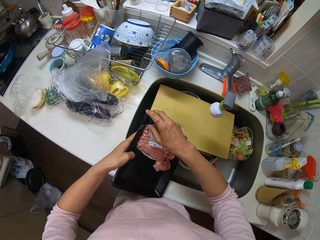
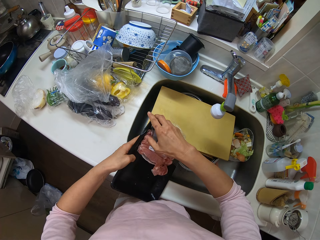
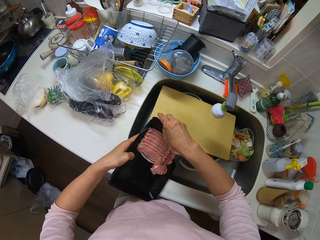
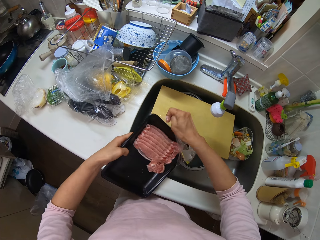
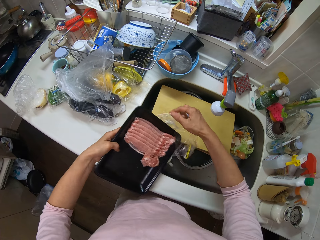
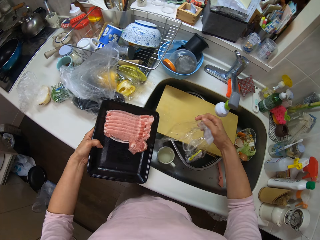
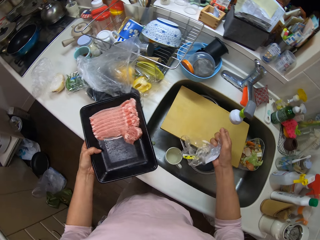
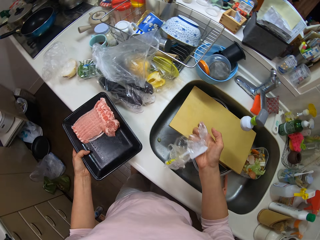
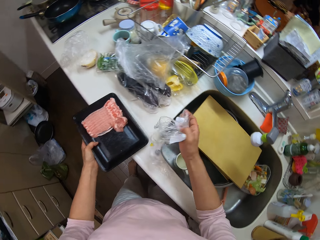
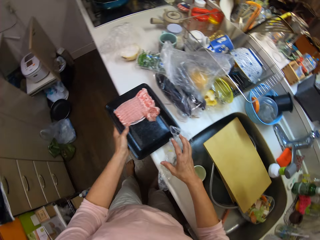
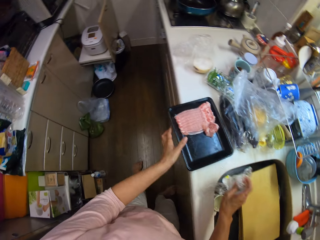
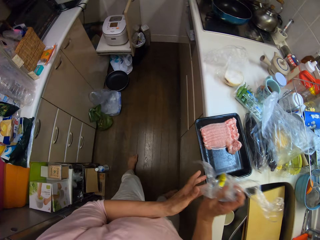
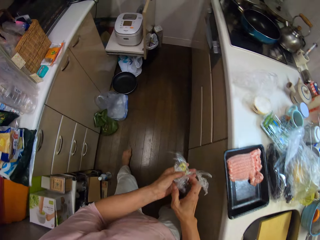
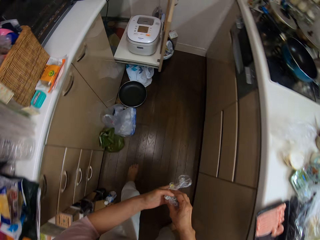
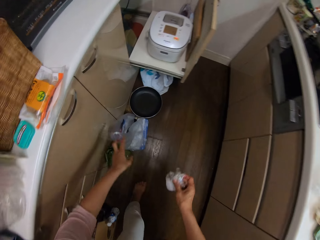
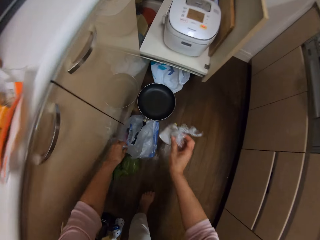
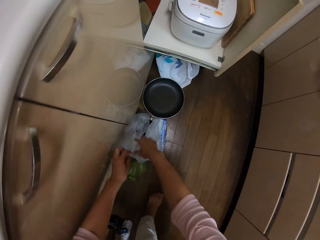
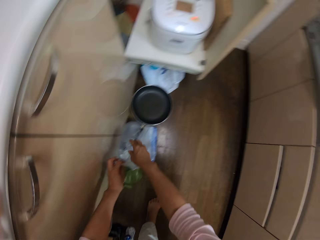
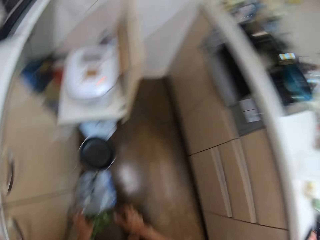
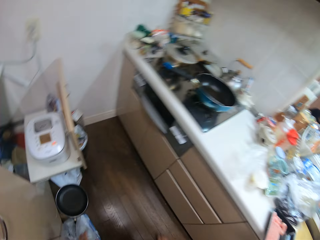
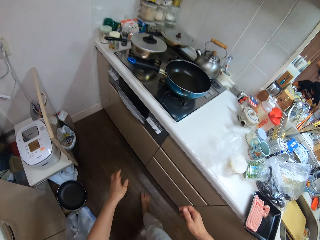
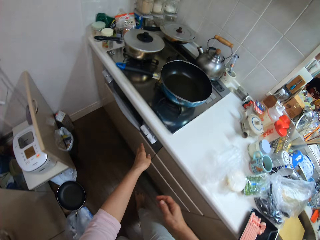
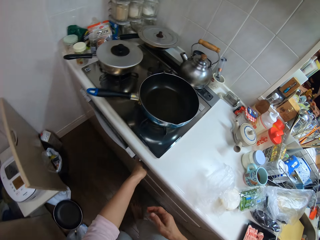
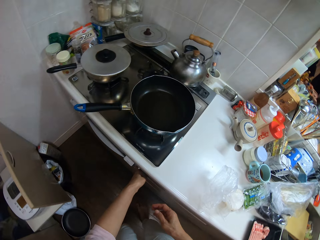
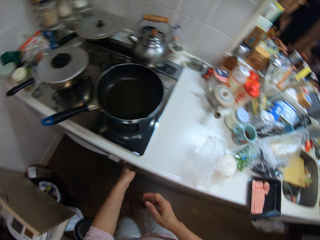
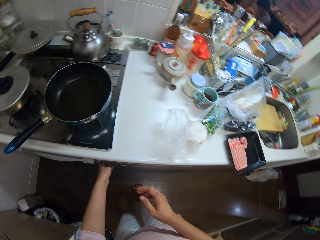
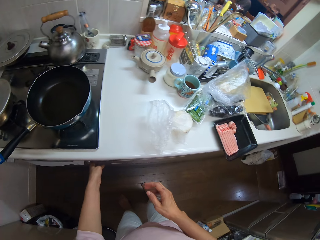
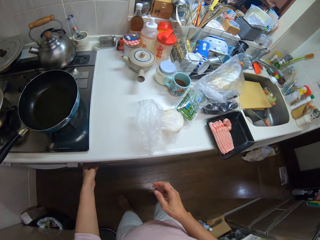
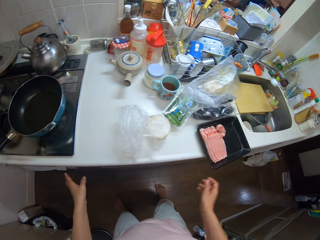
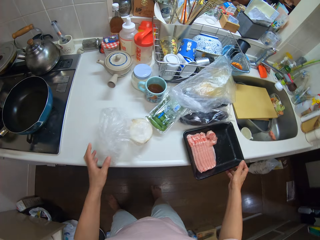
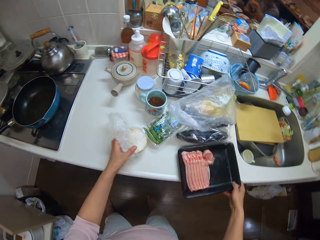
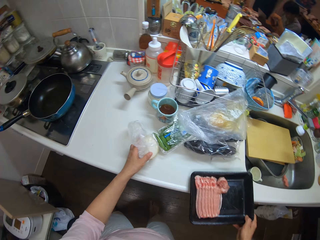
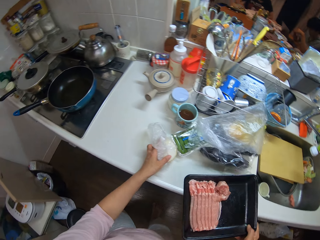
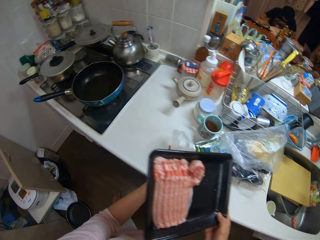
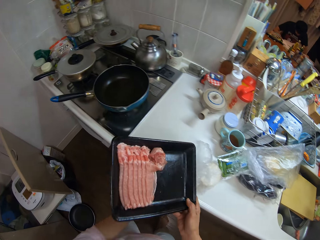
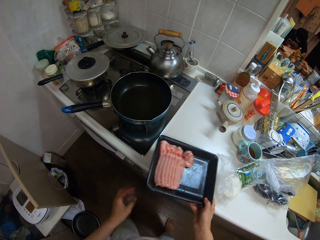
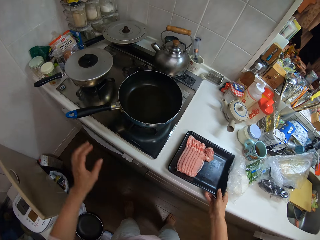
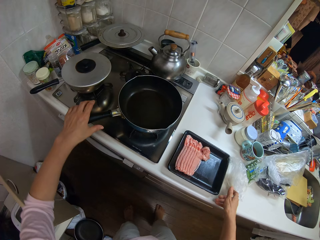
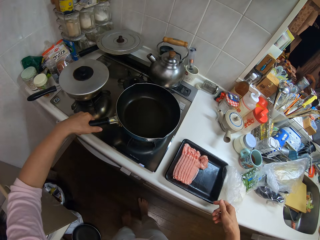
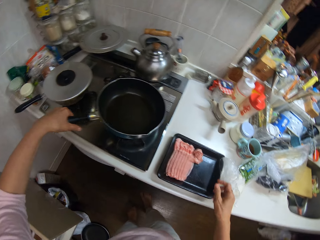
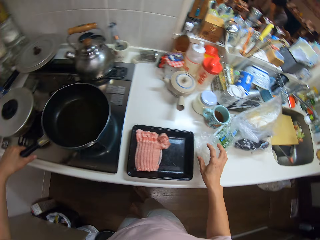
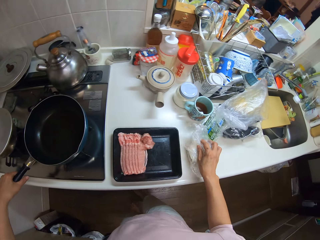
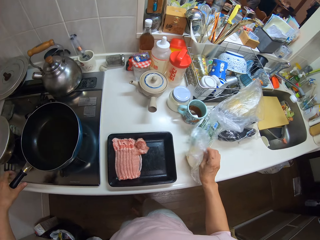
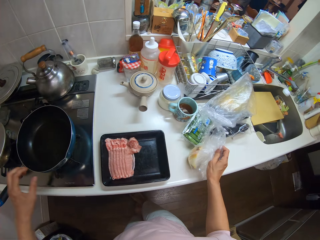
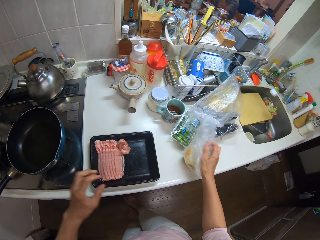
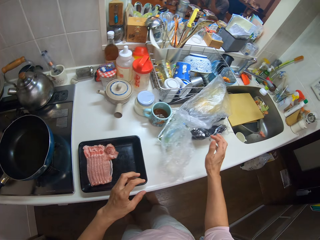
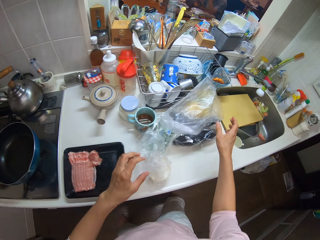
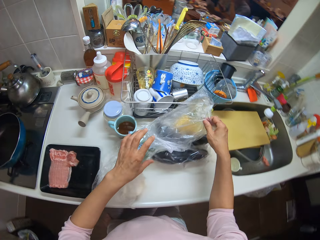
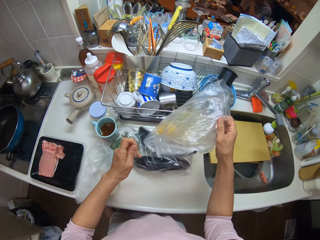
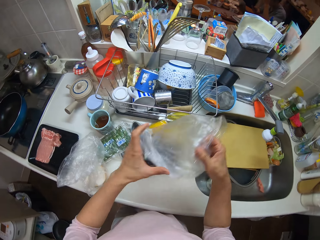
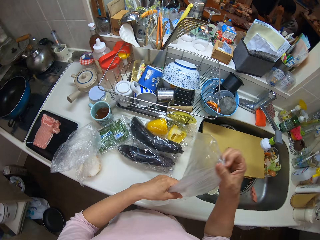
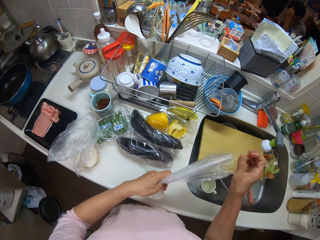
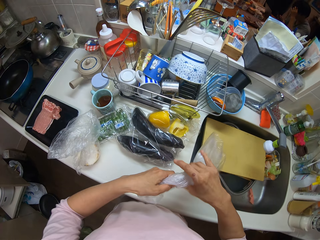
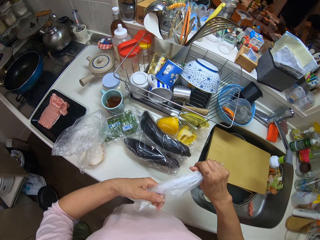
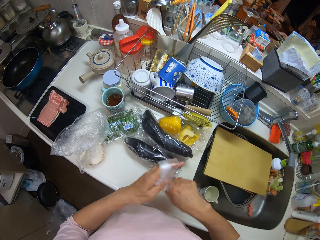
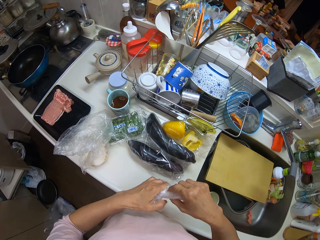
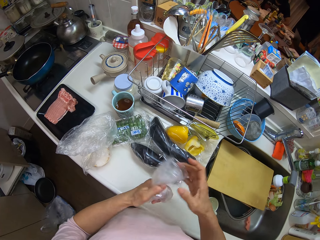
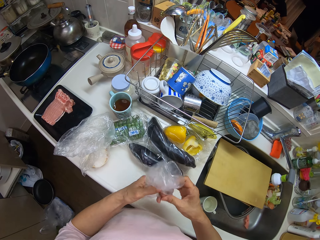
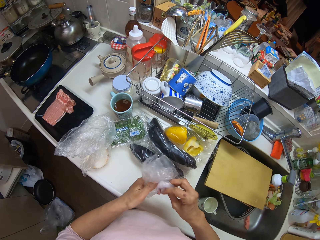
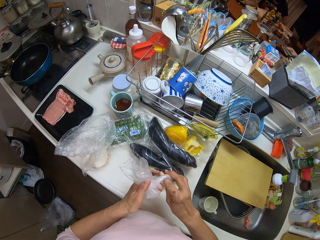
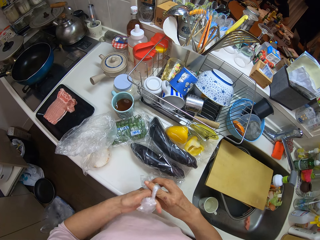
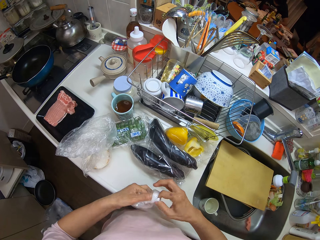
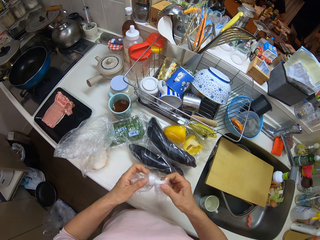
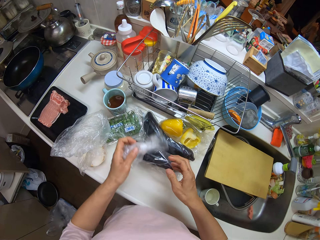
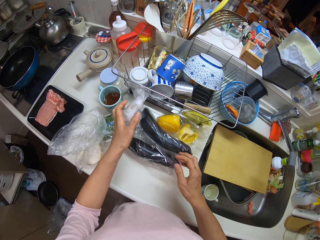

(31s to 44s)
The camera wearer drops the tray on the kitchen surface. She disposes the nylon into the trash bin. She presses a switch on the cooker. She turns the heat on. She picks up the tray from the counter with her right hand. She drops the tray on the kitchen surface. She adjusts the pan on the cooker. She drops the nylon of onion on the kitchen surface. She touches the onion. She picks up the paper from the counter. She folds a nylon with her hands.

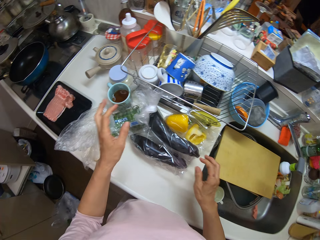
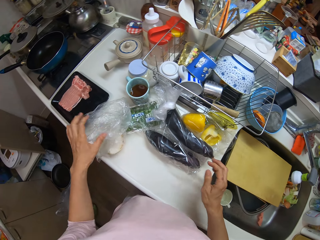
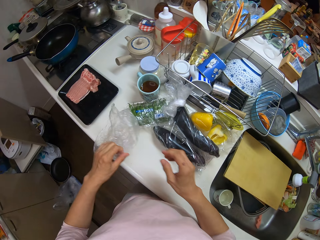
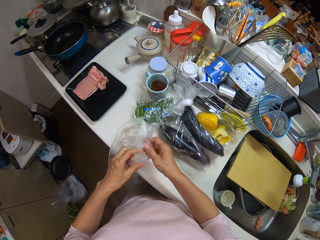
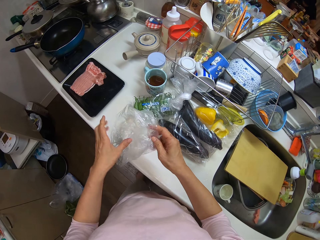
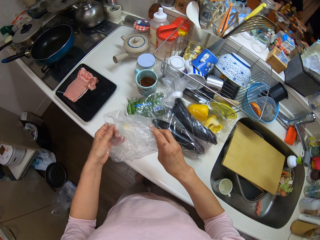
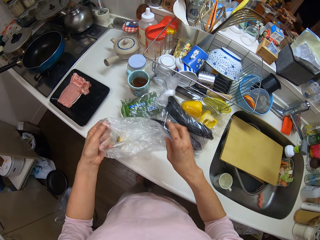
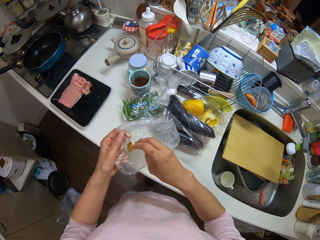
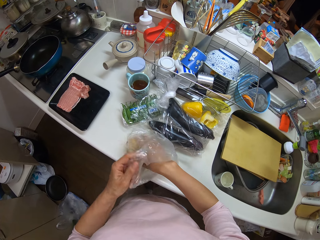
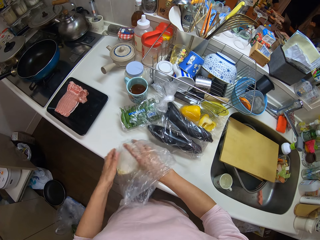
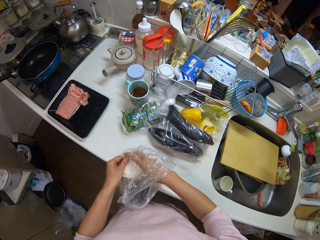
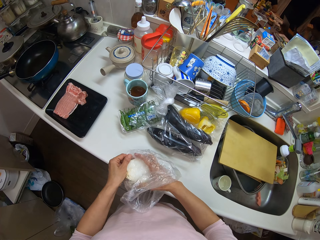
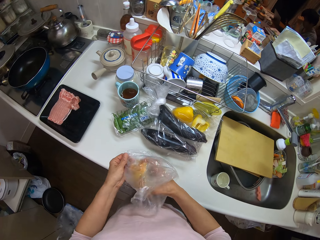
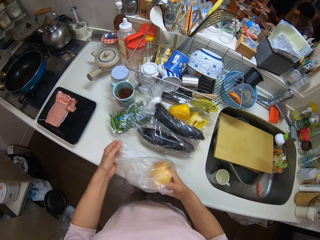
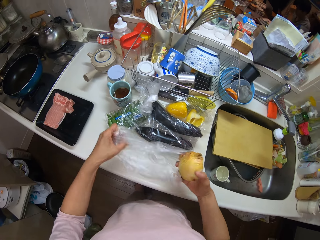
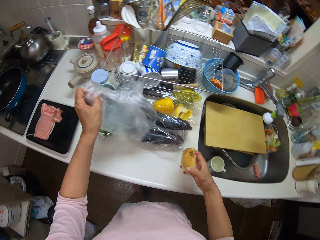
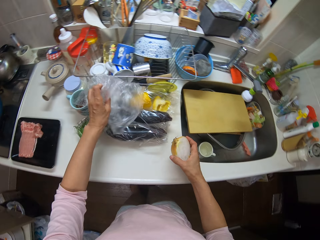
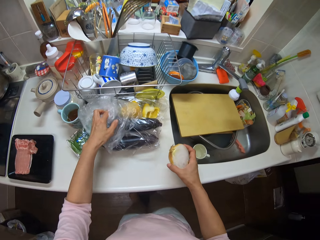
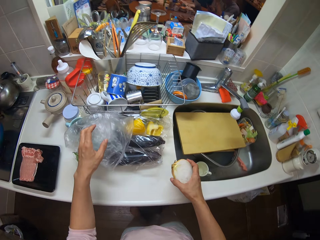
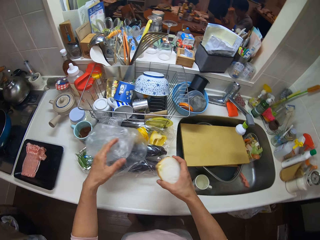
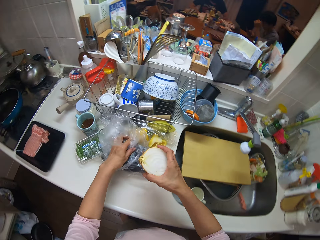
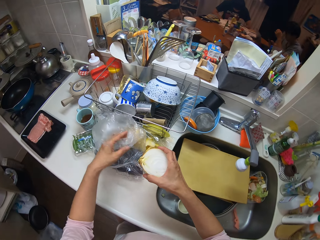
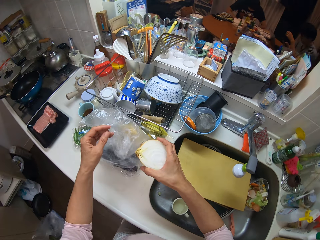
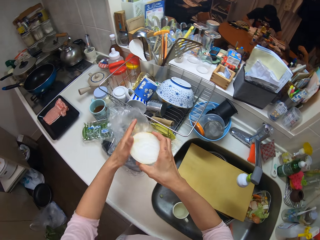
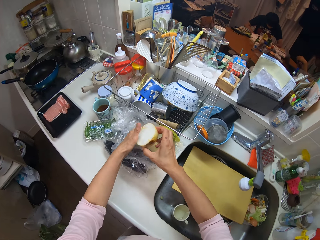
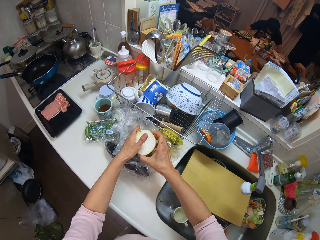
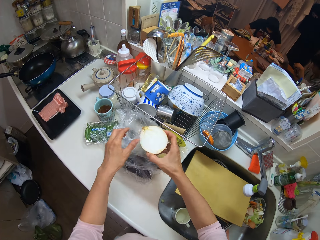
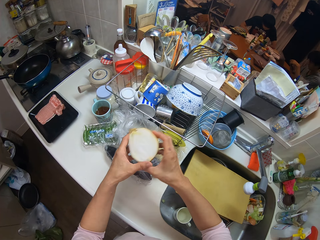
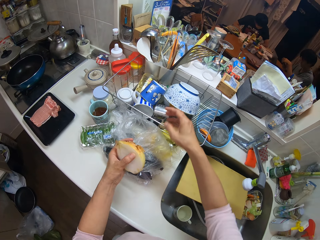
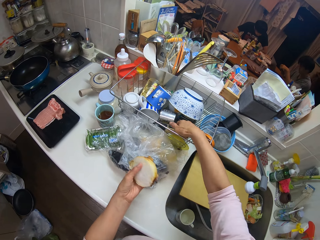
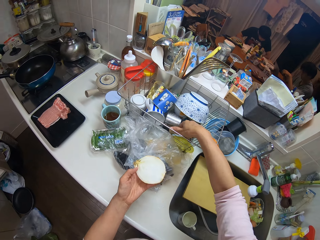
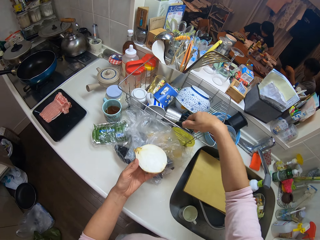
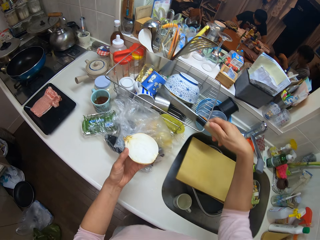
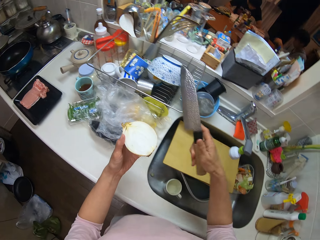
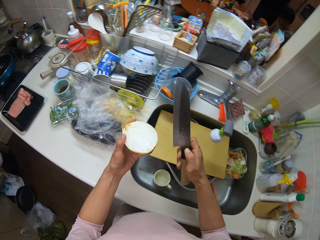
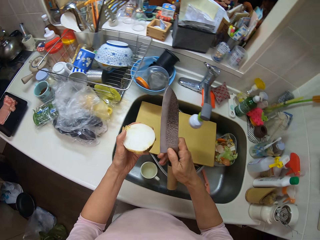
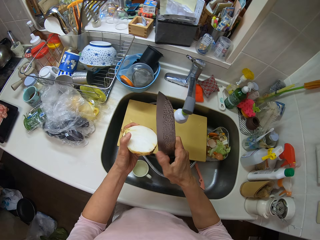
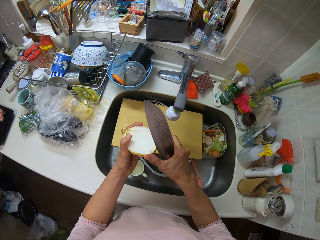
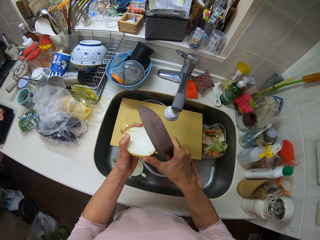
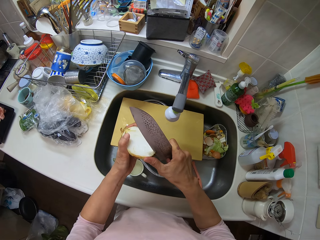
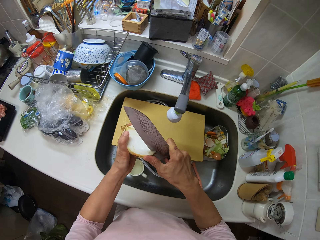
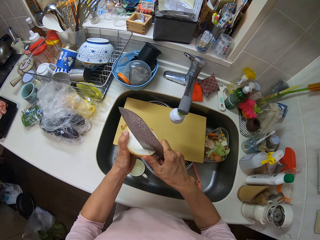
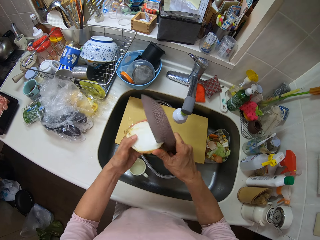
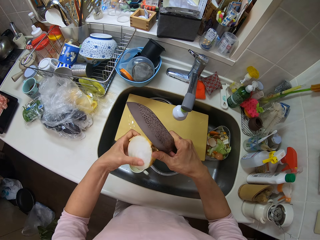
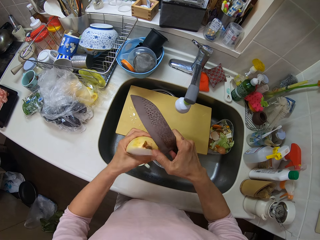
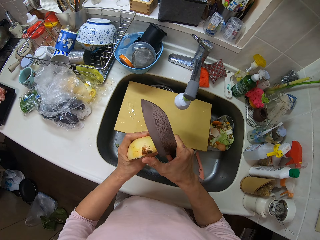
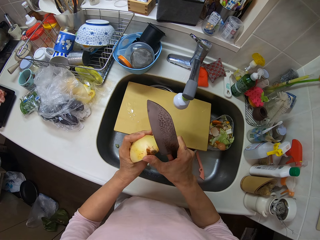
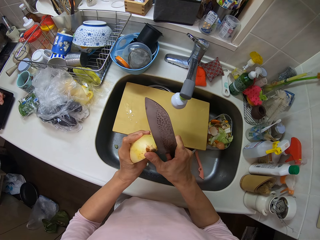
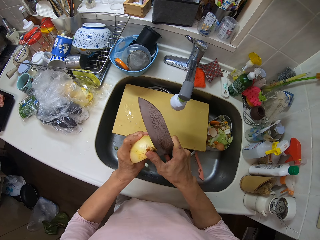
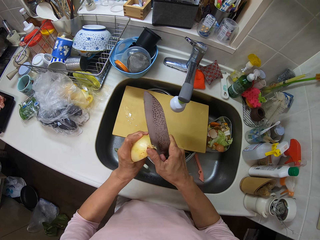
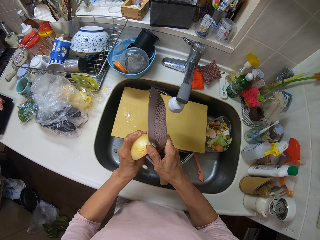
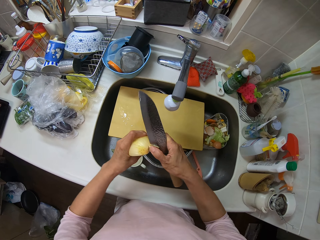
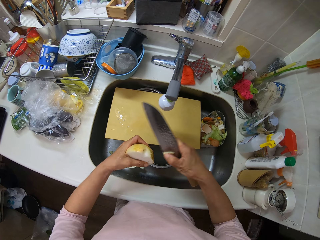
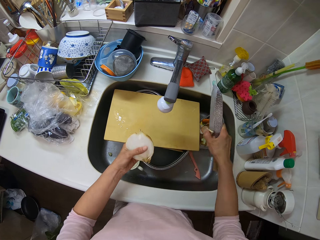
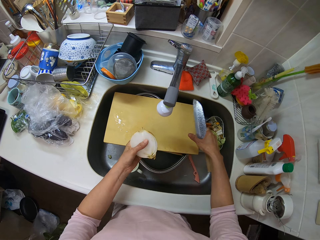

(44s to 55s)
The camera wearer drops the nylon on the nylon of eggplants. She opens the nylon of onions. She removes onions from the nylon. She drops the nylon on the nylon of eggplants. She picks up a knife from the rack. She cuts the onions with the knife in her right hand.
